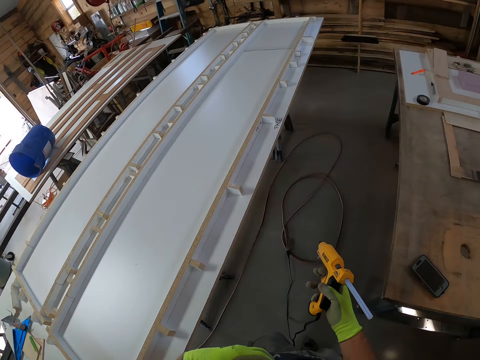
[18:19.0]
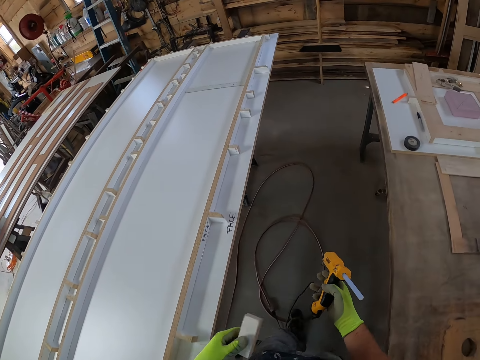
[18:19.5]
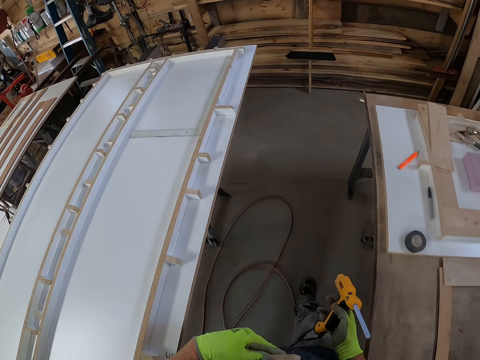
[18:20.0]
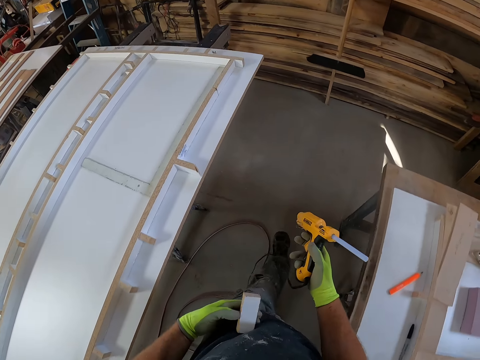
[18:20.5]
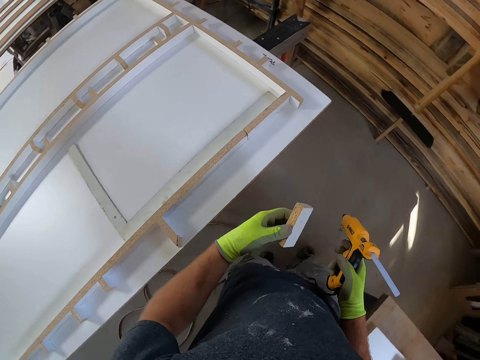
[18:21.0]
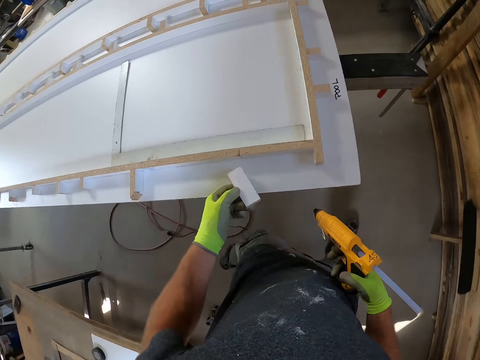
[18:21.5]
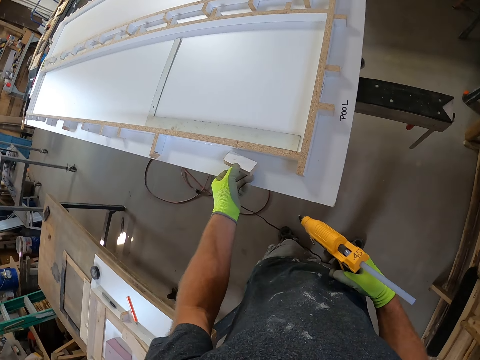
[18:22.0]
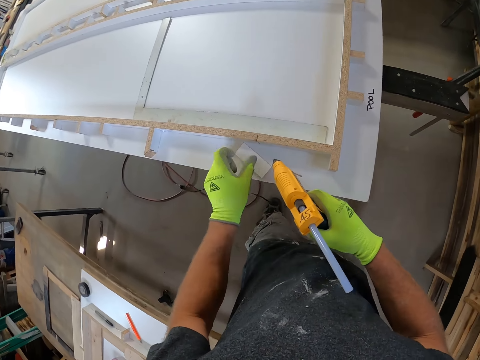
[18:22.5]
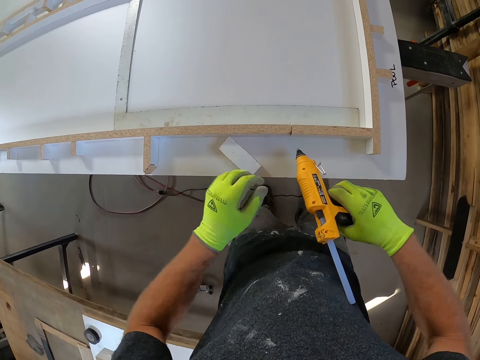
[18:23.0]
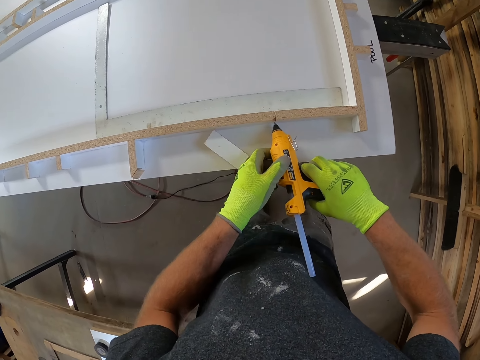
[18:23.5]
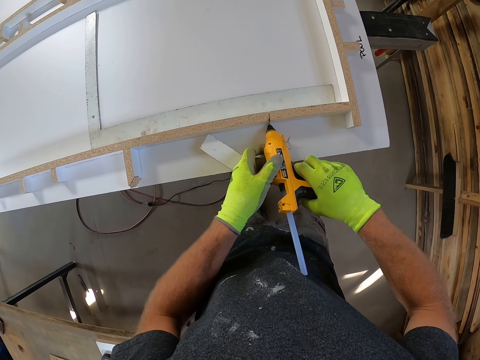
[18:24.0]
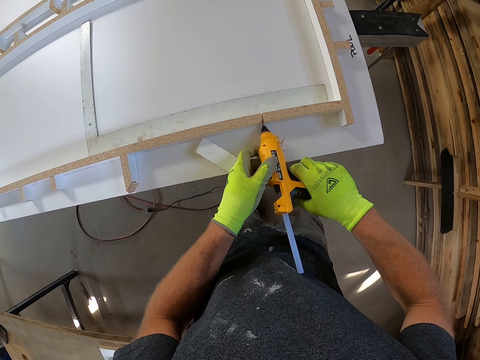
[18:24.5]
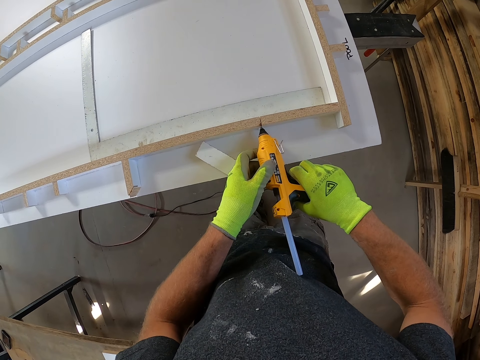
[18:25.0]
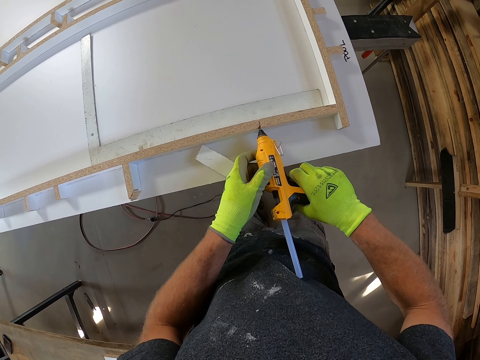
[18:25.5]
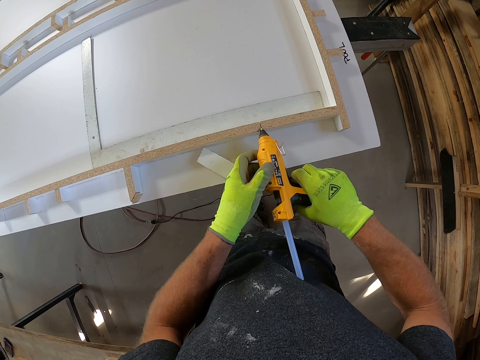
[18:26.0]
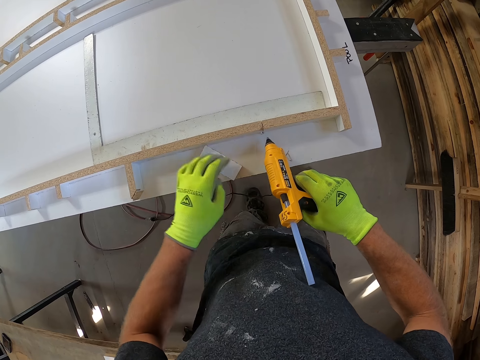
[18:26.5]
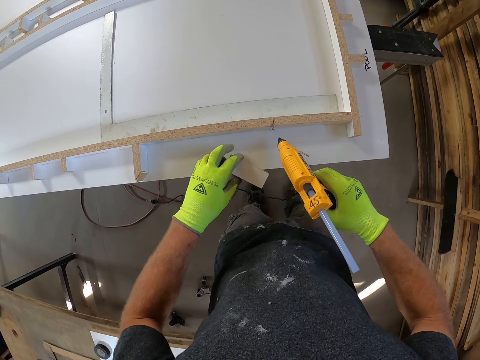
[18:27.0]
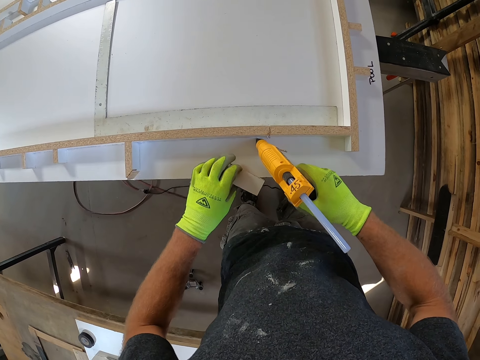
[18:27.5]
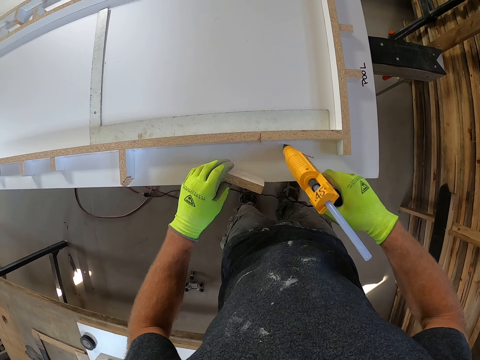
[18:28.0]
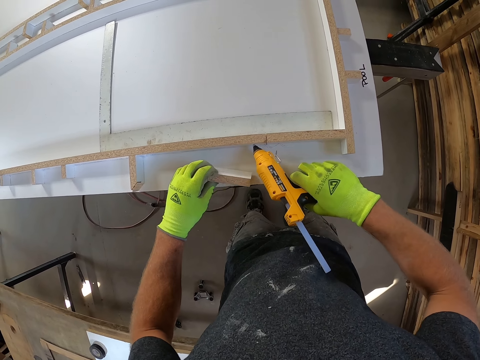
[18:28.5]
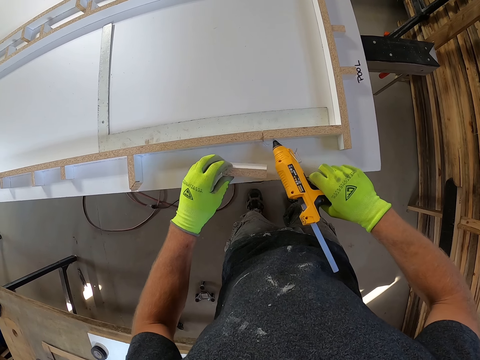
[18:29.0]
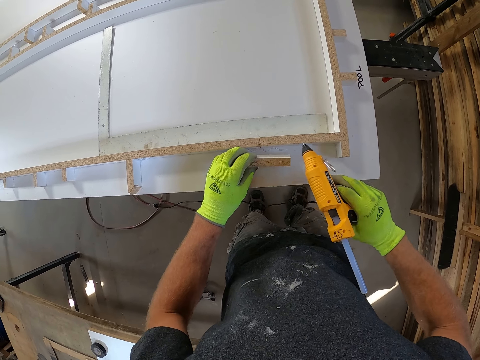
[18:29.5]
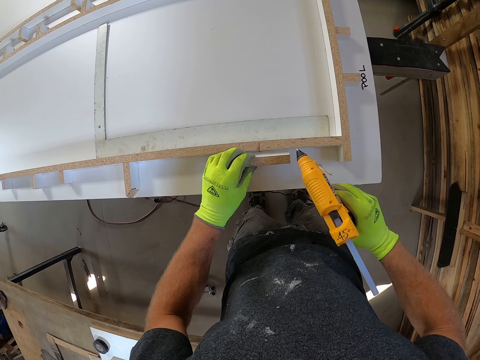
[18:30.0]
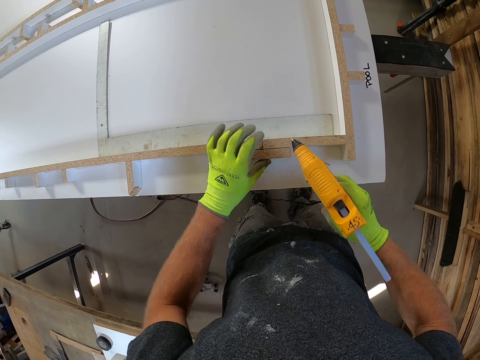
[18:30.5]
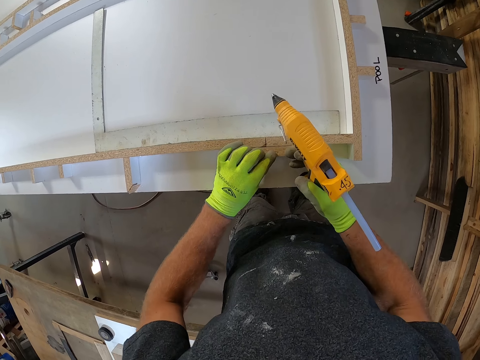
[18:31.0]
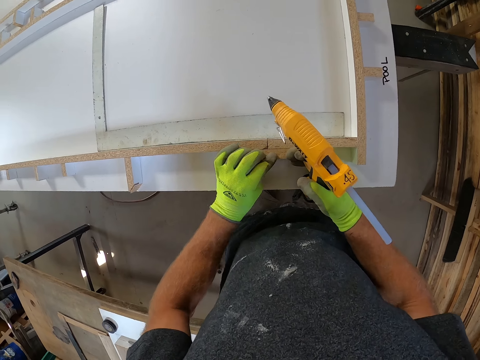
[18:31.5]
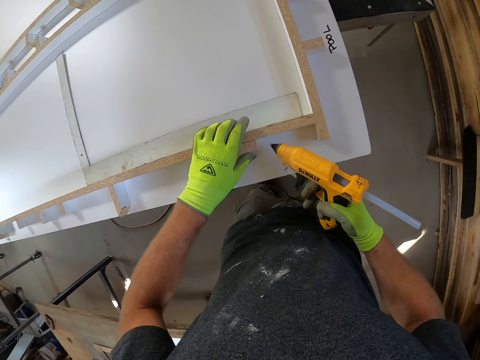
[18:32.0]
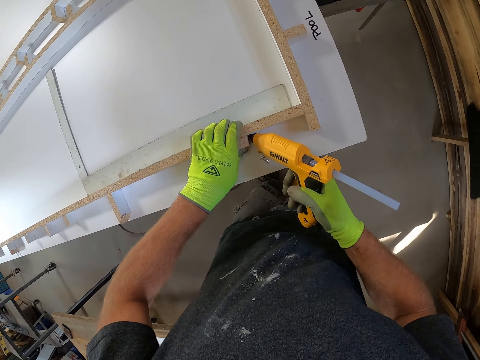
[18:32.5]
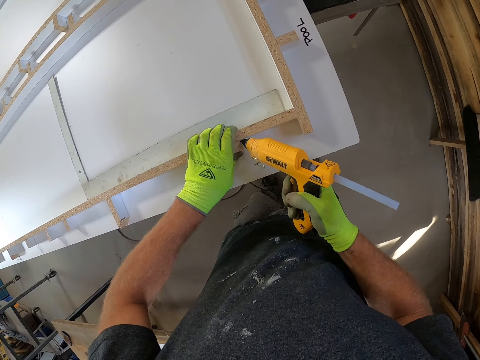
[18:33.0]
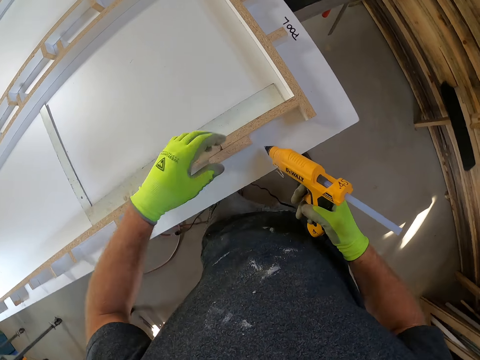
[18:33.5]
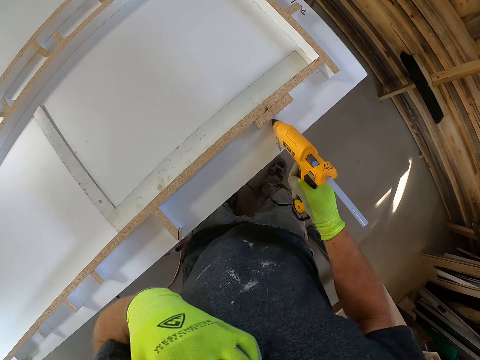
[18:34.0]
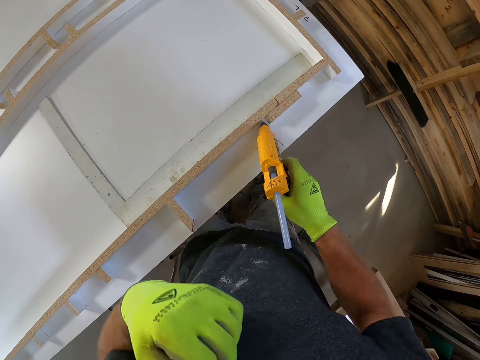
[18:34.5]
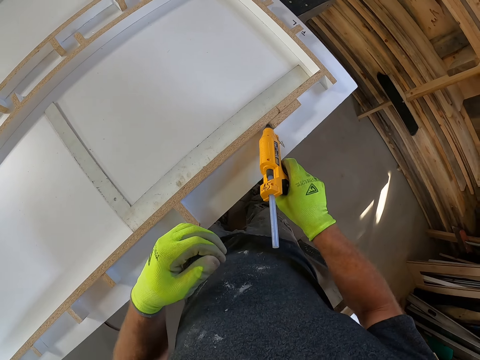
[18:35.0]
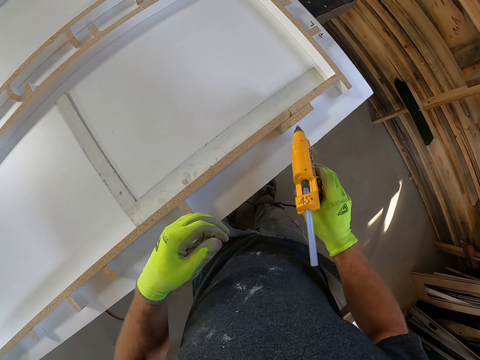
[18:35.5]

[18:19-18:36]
The camera wearer drops the piece of wood on the board. They move the wood and touch the glue dispenser gun. They apply glue to the board with a hot glue gun. They pick the wood. They glue the wood. They fix the piece of wood to the wooden board. They put the wood on the glued surface and press the wood. They apply glue to the board with the hot glue gun. They move a hand towards the face and move the hand away from the face.

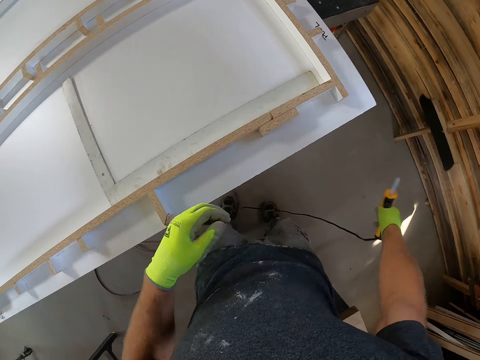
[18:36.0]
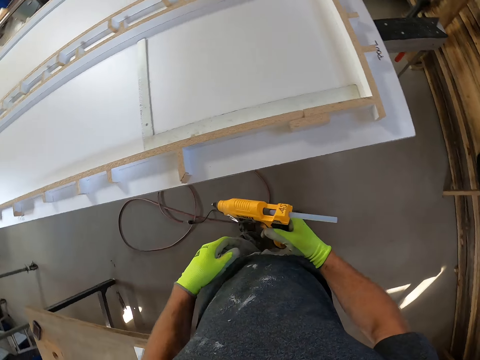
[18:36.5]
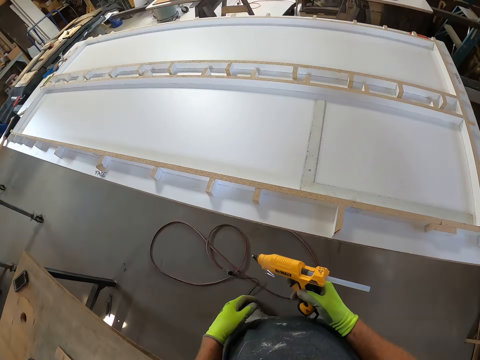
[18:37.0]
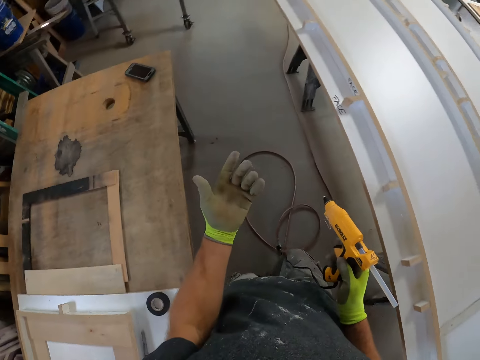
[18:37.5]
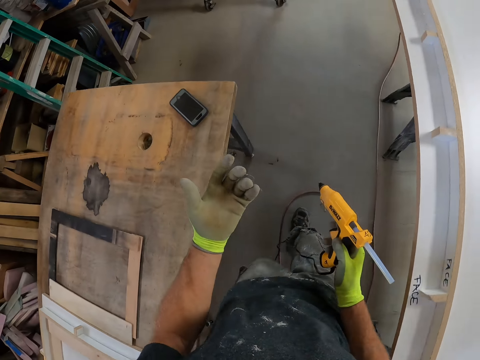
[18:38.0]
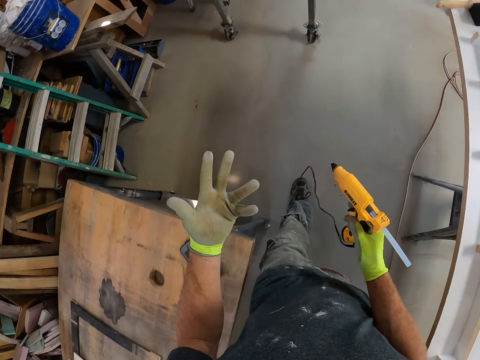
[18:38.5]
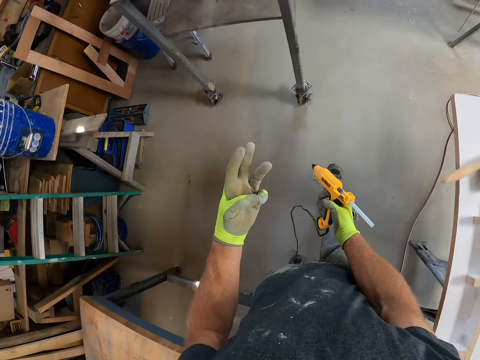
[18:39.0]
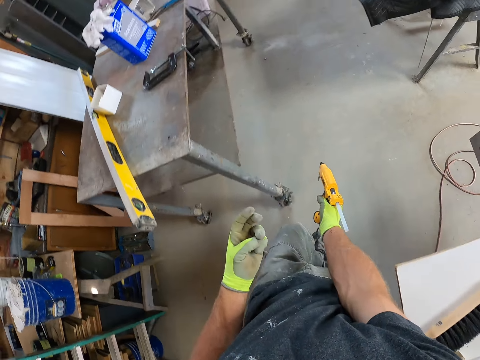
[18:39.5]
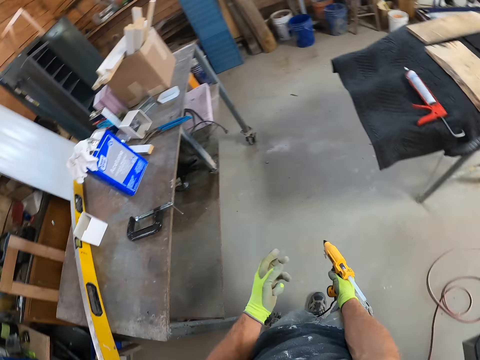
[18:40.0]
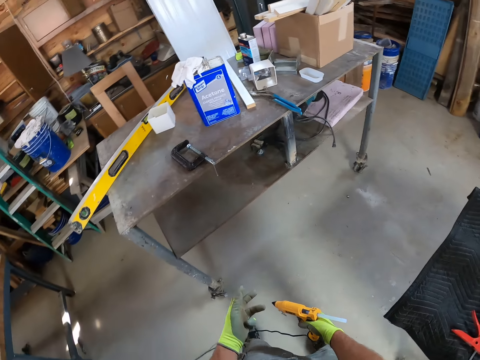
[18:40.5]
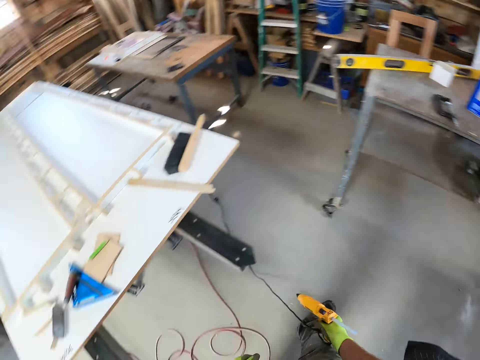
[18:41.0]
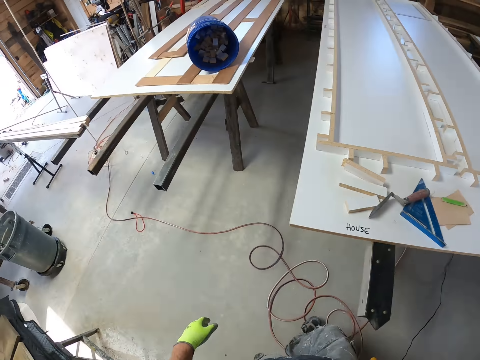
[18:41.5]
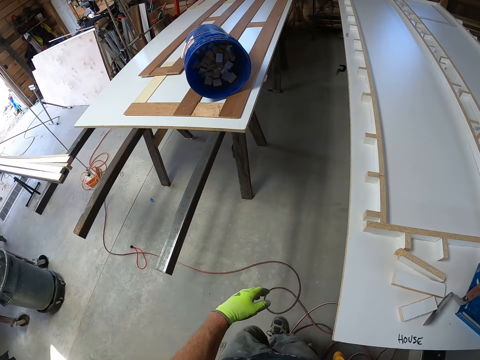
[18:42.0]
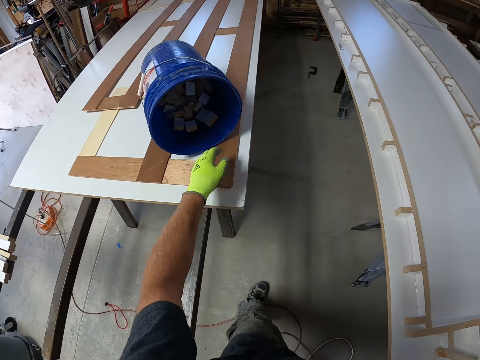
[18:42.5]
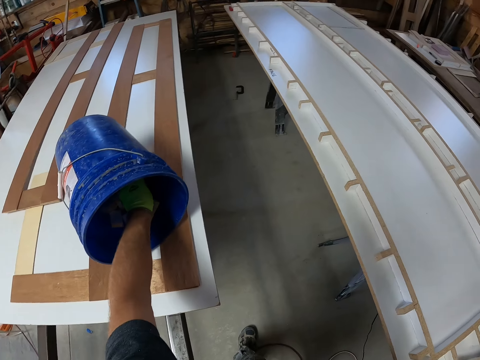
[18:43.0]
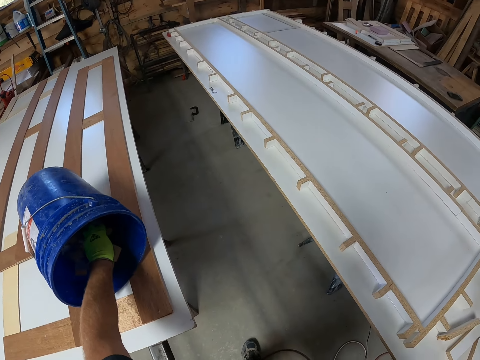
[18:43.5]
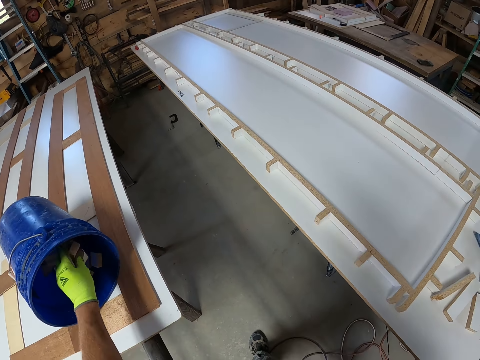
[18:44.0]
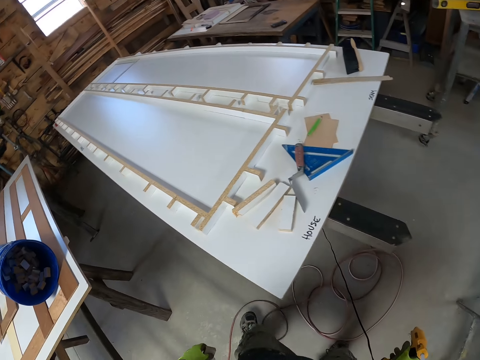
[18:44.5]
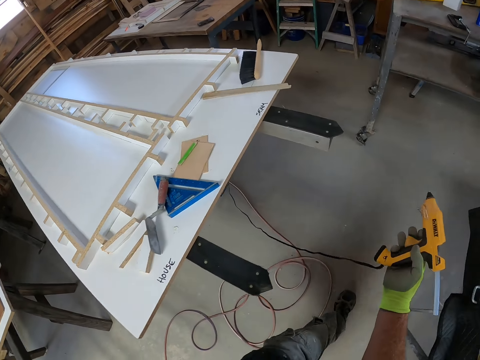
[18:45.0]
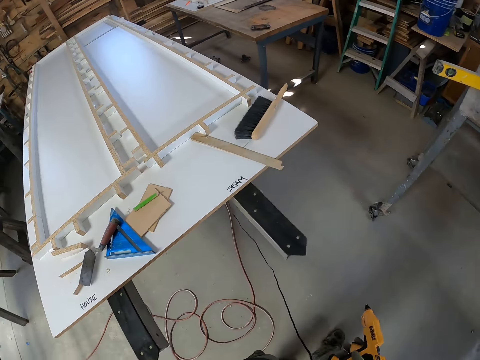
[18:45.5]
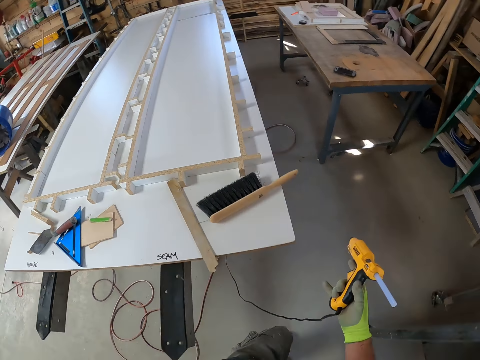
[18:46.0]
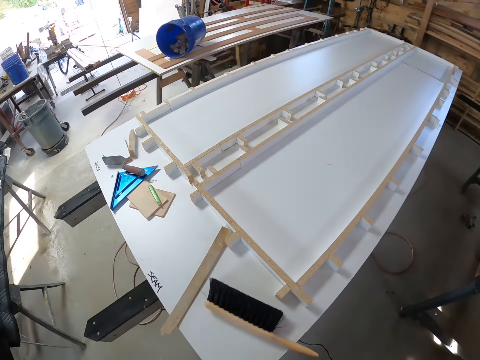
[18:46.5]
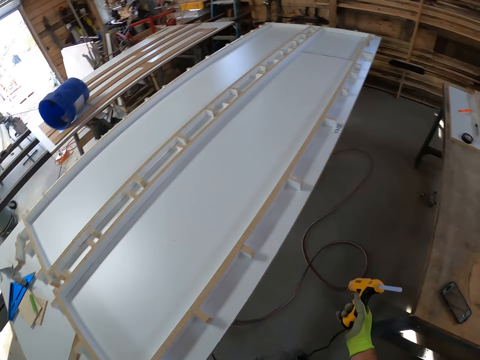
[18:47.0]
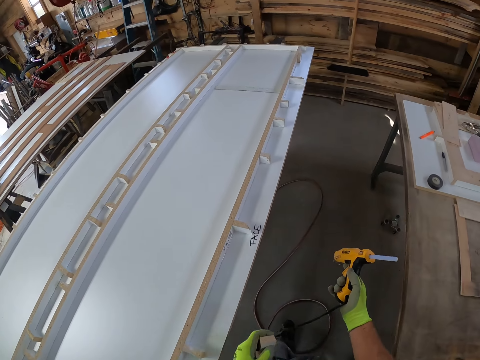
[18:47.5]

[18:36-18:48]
The camera wearer moves the glue dispenser away. He walks. He turns his palm. He moves his fingers. He takes a piece of wood from a bucket. He walks.
